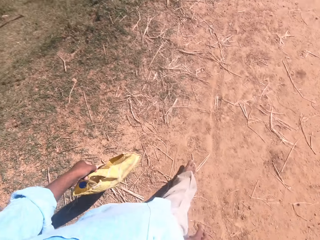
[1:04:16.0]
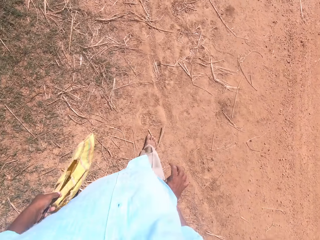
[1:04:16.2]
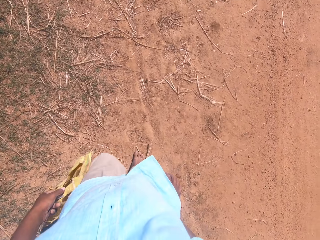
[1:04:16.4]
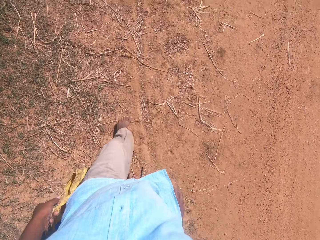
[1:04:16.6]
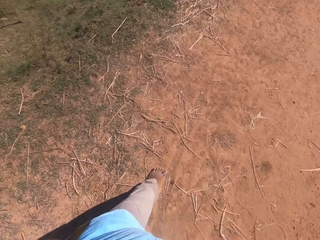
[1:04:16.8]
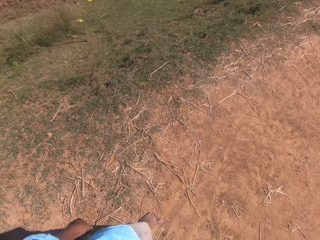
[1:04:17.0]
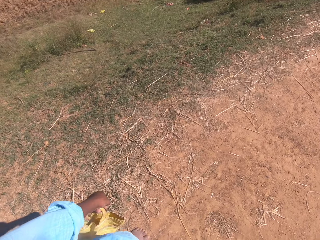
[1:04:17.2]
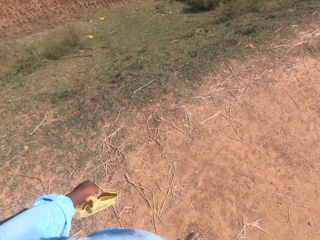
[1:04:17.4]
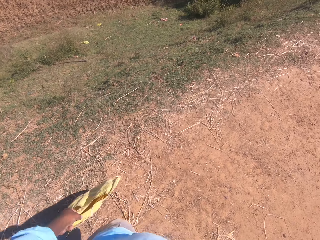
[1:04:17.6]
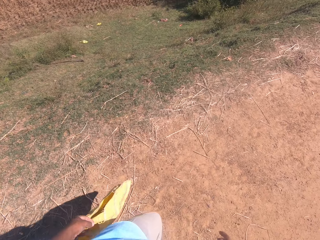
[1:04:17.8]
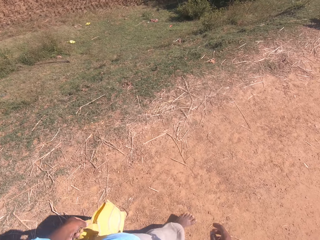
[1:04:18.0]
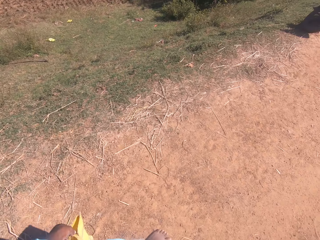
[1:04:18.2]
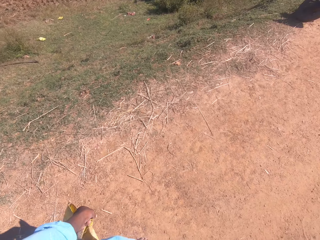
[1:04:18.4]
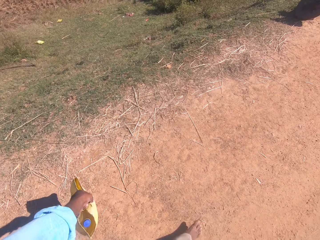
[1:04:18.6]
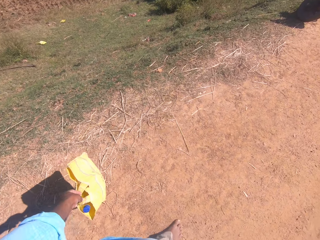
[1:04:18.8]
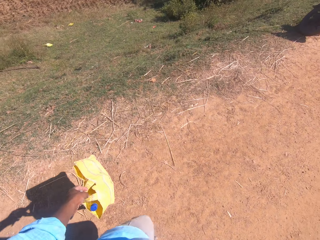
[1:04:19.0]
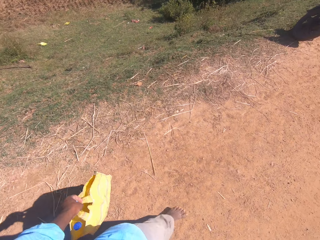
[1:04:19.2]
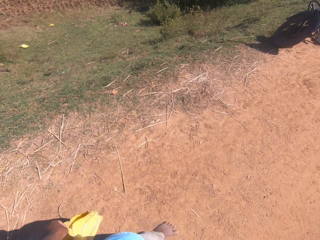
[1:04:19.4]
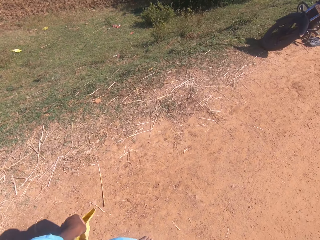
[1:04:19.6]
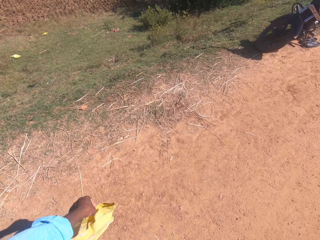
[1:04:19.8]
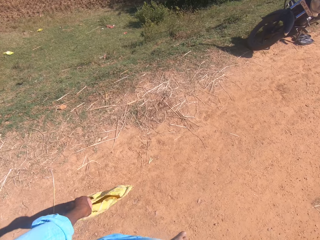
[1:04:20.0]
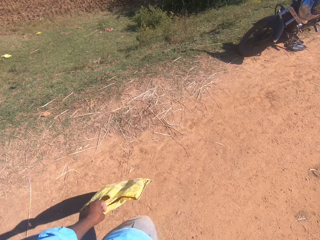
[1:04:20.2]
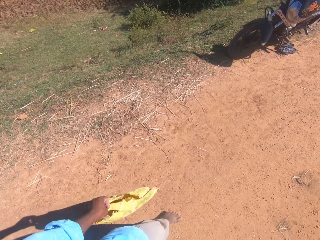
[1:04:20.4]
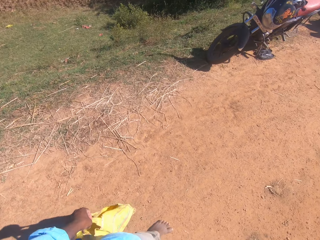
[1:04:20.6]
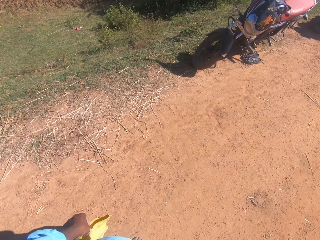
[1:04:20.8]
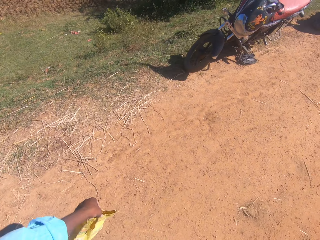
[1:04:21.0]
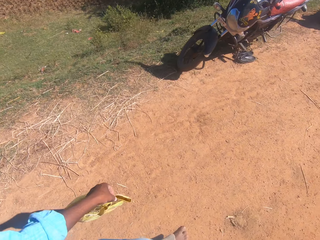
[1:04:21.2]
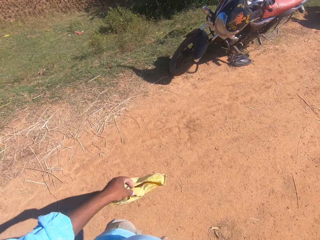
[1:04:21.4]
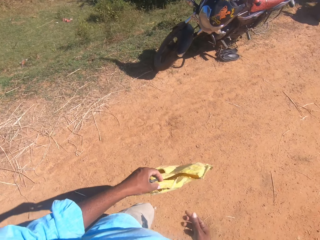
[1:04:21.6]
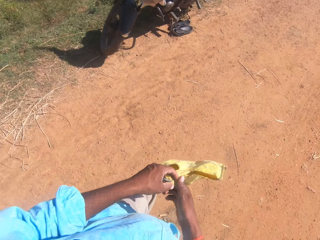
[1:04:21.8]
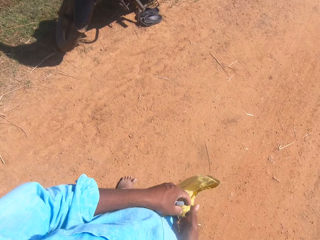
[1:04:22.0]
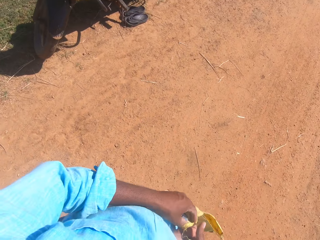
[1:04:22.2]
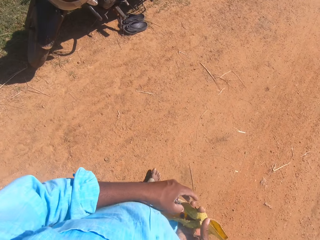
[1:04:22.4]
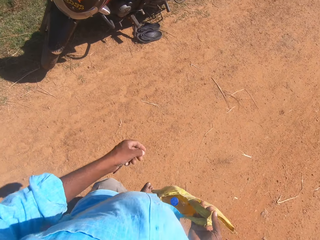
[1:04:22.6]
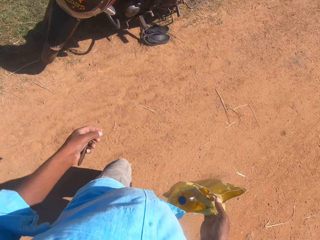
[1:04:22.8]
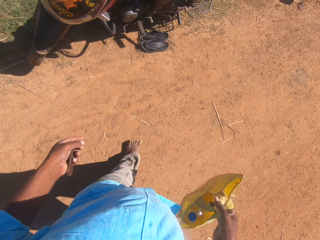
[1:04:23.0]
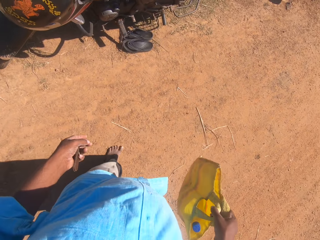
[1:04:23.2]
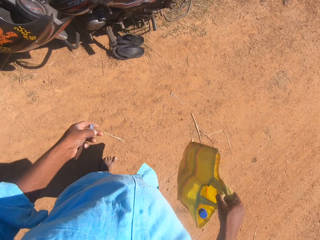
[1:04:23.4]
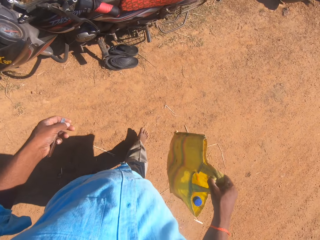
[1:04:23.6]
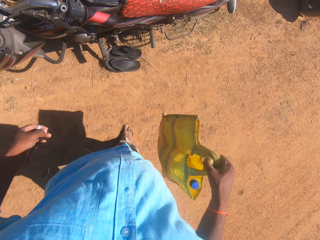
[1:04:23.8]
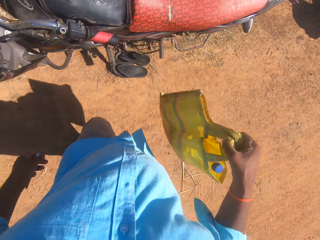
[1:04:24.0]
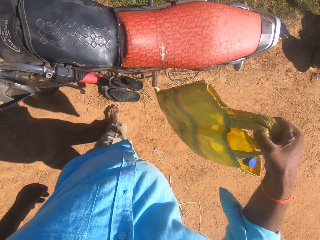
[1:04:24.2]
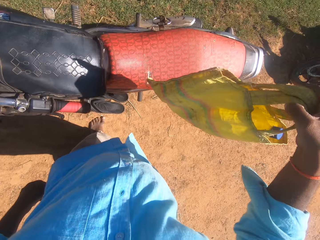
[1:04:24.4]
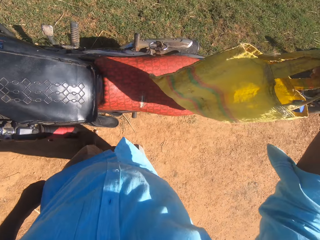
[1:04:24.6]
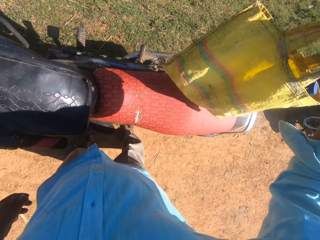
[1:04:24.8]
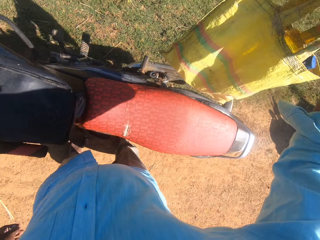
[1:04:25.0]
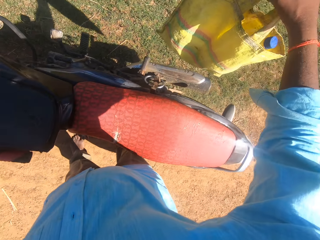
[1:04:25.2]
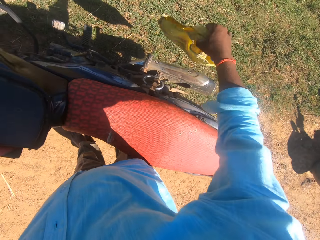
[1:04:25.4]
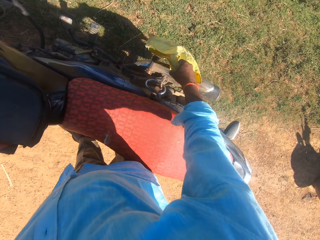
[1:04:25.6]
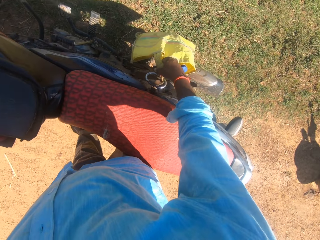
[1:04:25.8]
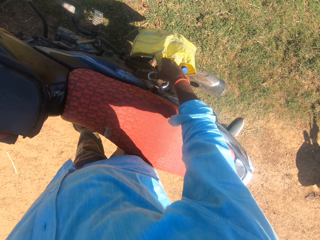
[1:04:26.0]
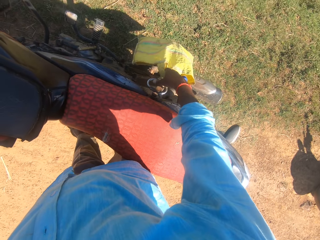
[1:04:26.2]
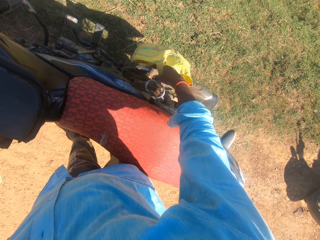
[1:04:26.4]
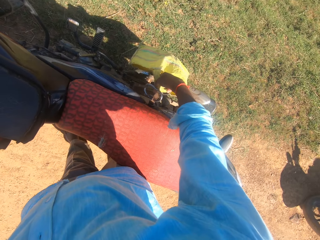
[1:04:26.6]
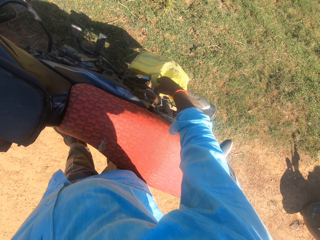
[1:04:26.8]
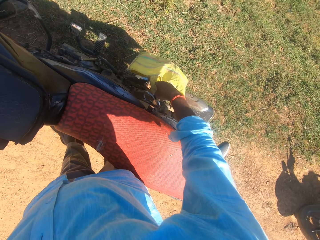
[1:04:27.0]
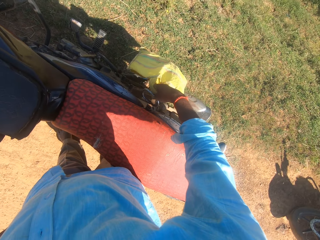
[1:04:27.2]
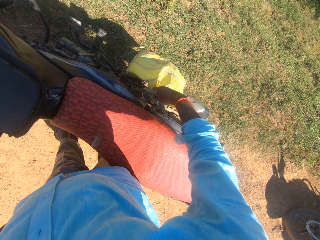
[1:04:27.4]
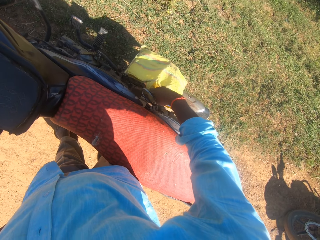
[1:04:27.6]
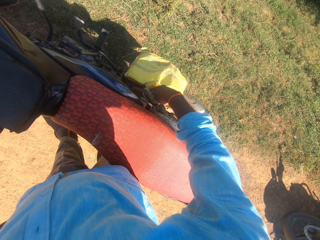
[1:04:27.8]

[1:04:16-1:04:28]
The camera wearer switches the bag from his left hand to his right hand. He moves close to a motorcycle. He hangs the carrier bag on the seat holder of the motorcycle.

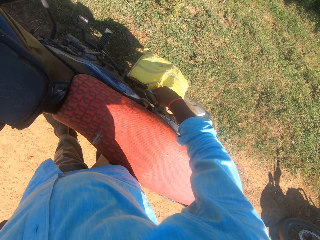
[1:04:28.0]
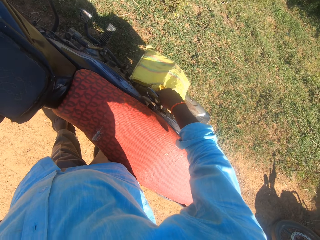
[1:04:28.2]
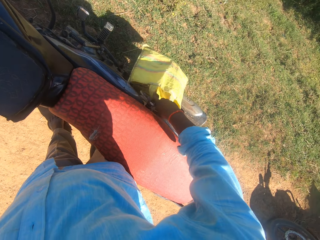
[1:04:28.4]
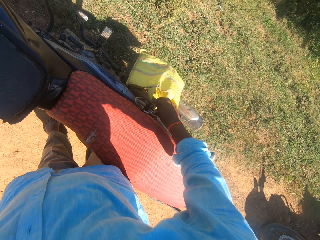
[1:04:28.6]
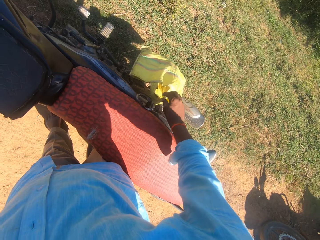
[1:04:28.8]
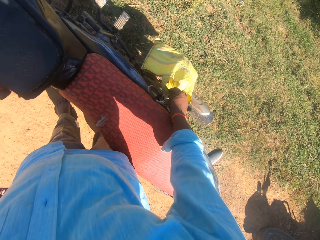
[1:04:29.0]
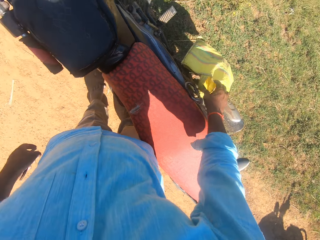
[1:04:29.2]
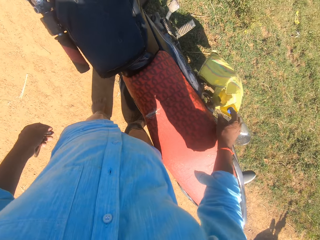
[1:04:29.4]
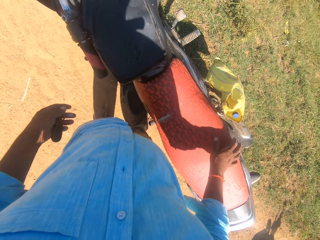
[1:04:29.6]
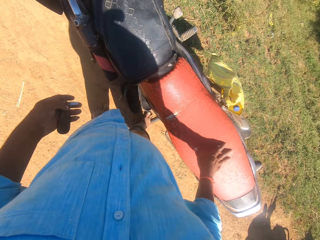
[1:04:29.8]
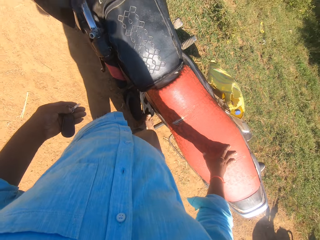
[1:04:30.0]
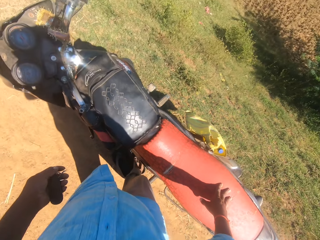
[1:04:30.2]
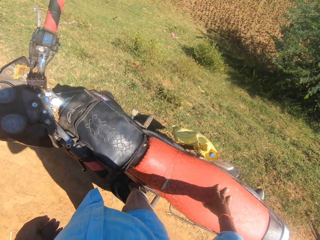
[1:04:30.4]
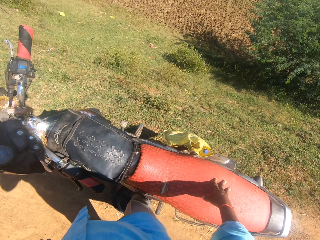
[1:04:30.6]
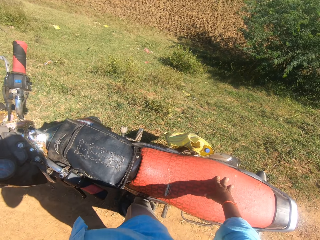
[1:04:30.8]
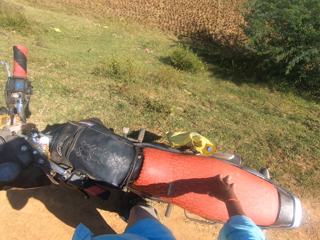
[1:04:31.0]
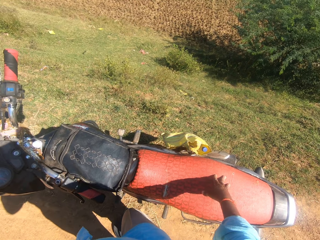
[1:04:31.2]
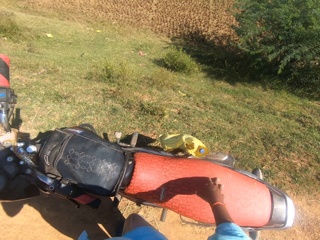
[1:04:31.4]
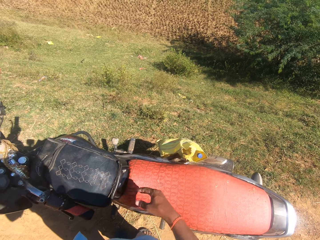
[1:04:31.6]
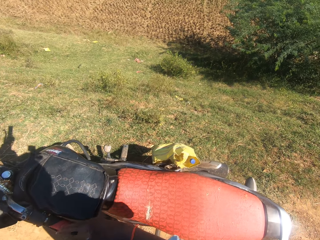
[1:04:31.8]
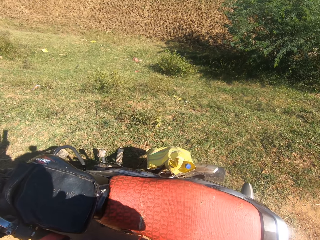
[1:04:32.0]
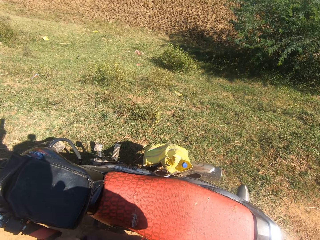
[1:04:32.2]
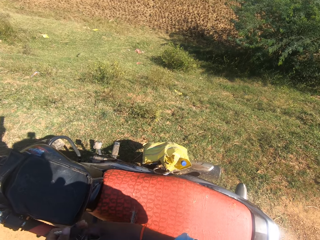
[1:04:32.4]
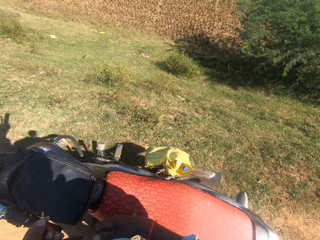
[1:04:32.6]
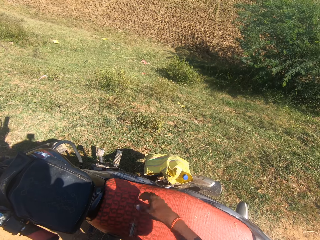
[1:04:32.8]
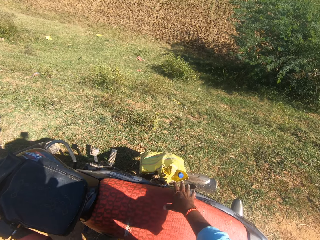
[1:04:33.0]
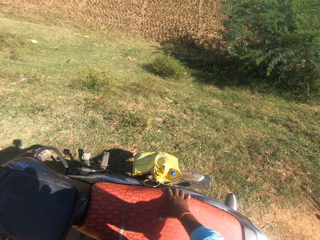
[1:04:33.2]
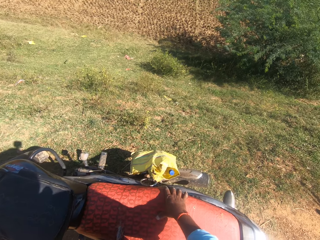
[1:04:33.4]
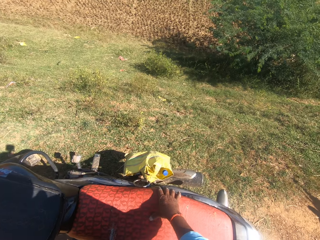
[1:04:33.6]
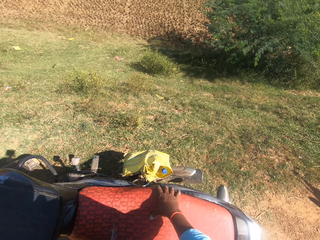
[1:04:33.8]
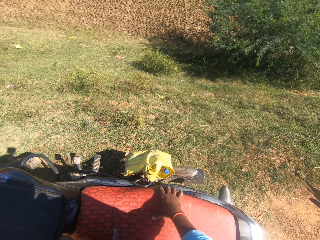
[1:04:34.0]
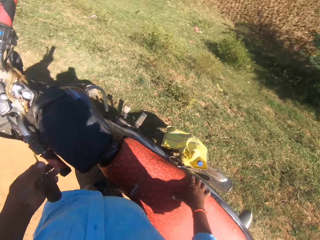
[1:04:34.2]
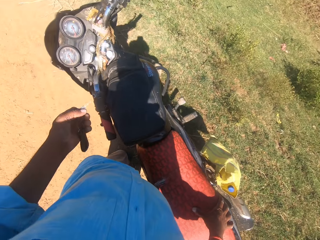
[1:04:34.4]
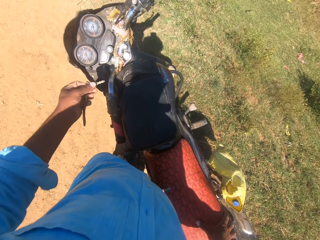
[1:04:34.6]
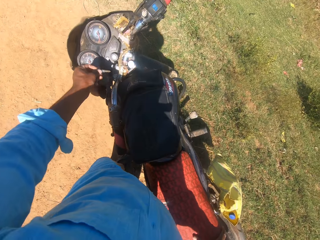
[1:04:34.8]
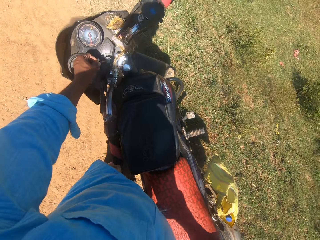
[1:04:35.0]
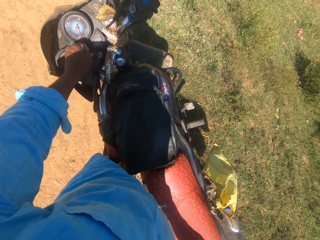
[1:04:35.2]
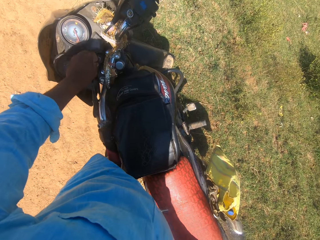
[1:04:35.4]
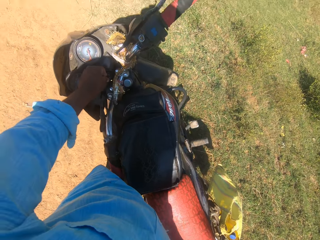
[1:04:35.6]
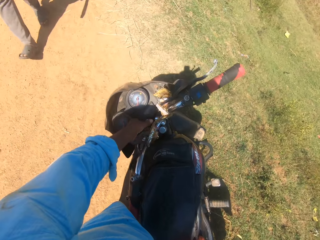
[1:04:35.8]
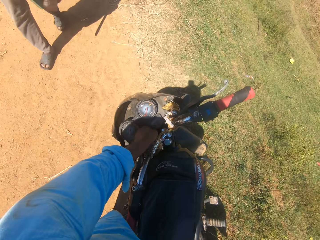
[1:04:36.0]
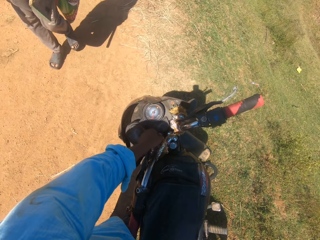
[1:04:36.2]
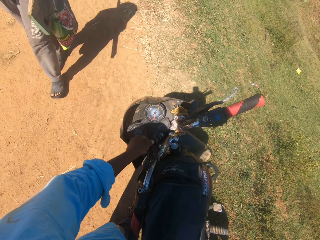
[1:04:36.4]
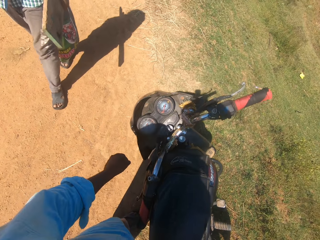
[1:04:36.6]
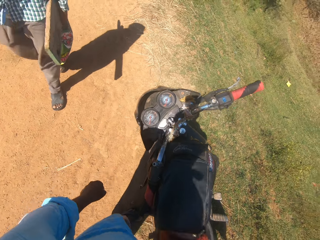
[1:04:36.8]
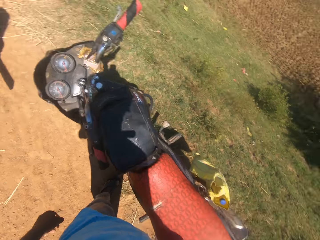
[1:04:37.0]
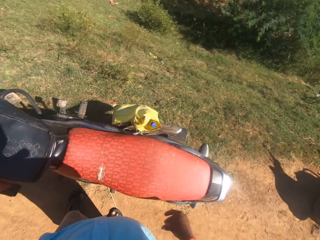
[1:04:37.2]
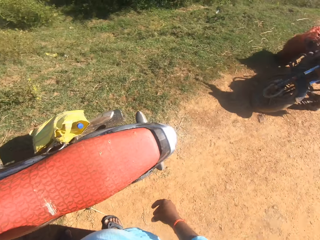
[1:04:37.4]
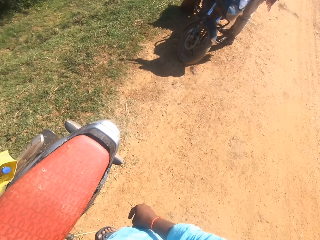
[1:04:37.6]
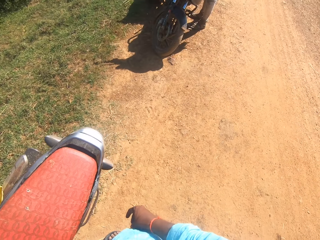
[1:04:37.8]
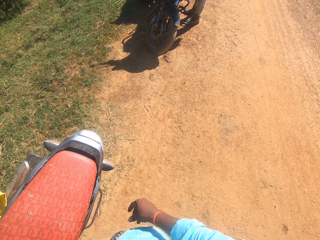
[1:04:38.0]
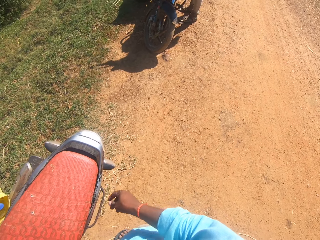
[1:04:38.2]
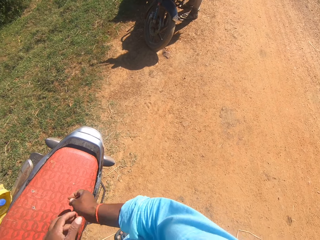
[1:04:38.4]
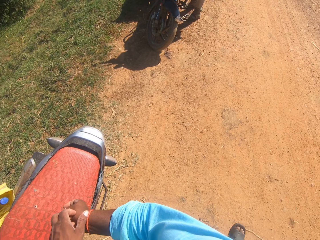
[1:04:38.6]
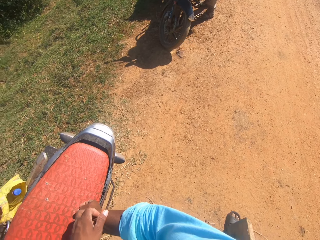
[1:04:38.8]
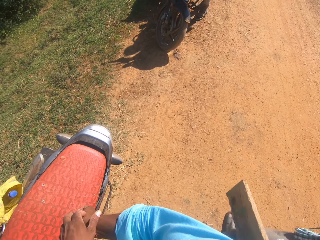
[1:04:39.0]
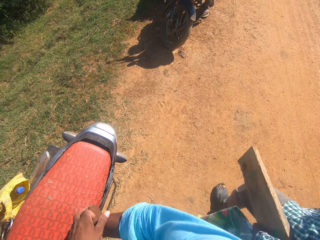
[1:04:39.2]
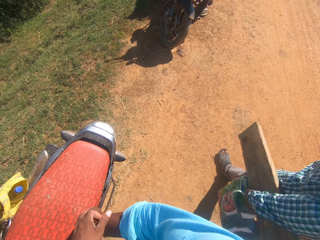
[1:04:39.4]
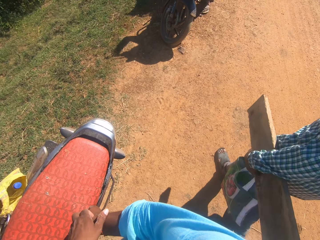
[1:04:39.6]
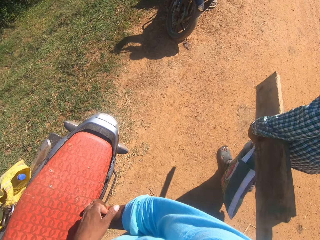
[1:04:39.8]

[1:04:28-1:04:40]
The camera wearer converses with a man. He places his right hand on the seat of the motorcycle. He wears the slippers beneath the motorcycle. He inserts the key into the ignition switch of the motorcycle. The man holds a wood plank and a sack in his left hand and walks along the pathway toward another man. The first man and the other man converse with the camera wearer. The camera wearer turns to the other man. He scratches his right hand.
